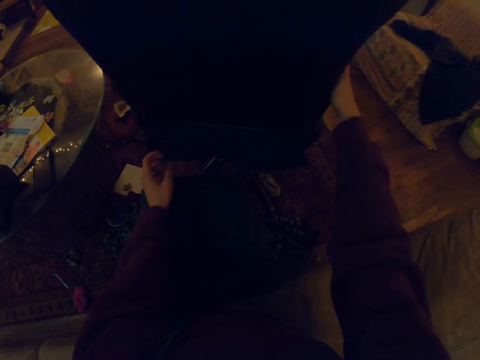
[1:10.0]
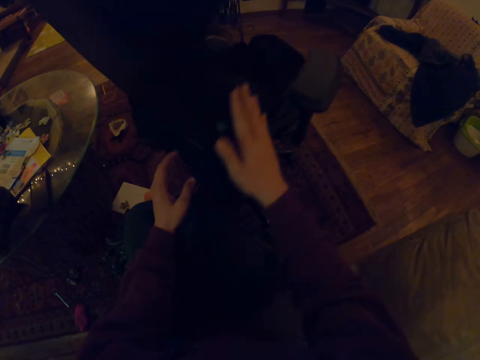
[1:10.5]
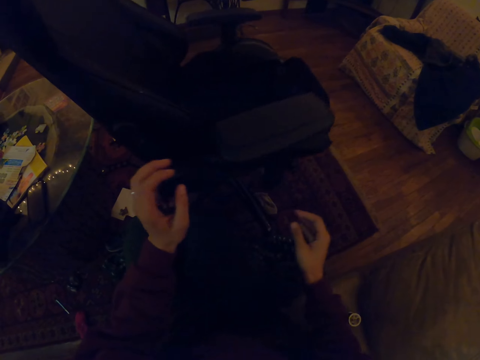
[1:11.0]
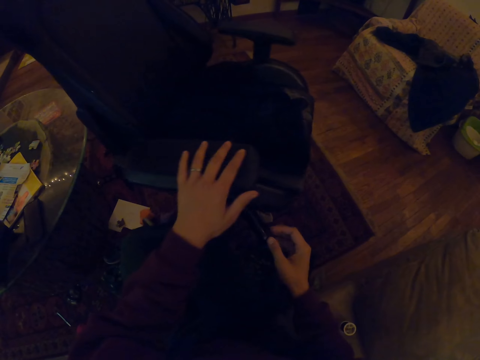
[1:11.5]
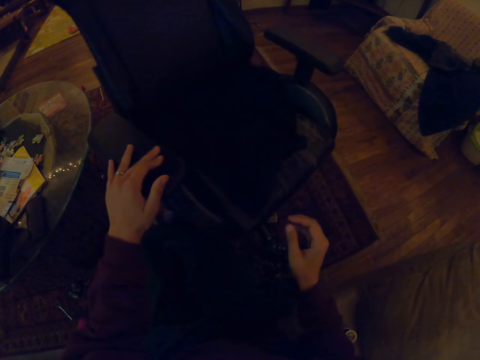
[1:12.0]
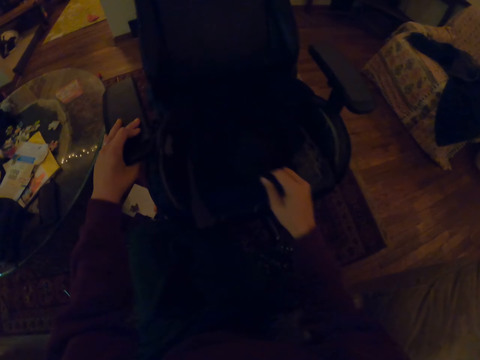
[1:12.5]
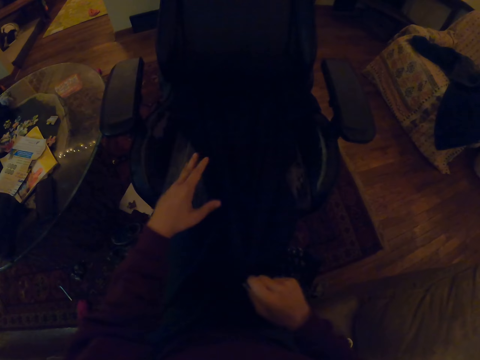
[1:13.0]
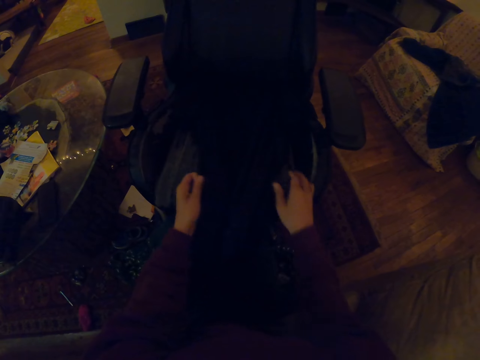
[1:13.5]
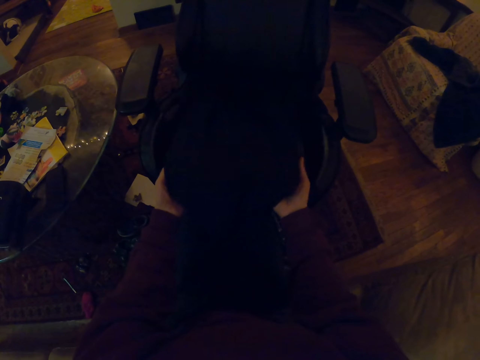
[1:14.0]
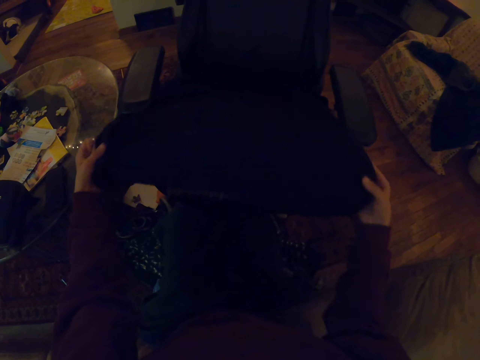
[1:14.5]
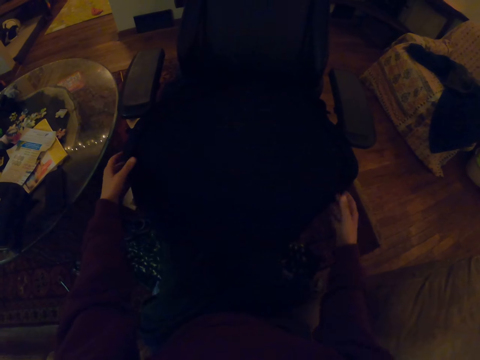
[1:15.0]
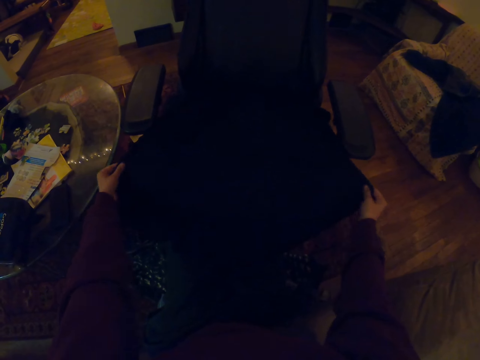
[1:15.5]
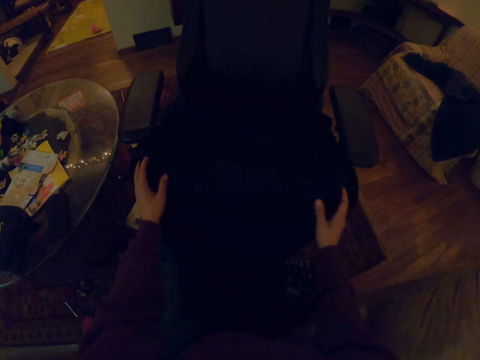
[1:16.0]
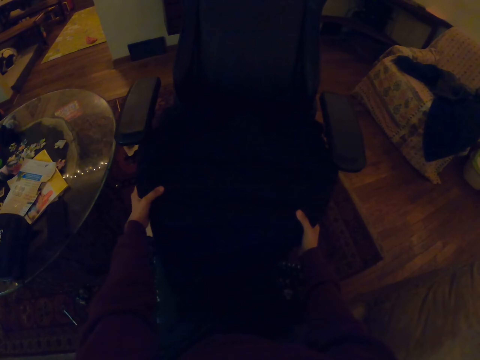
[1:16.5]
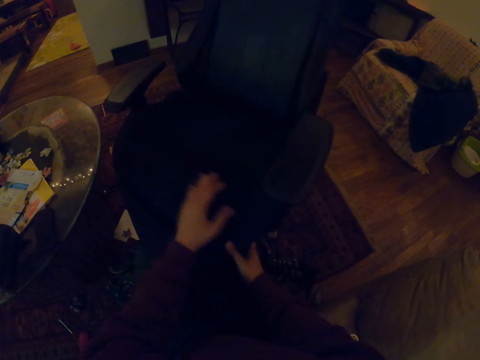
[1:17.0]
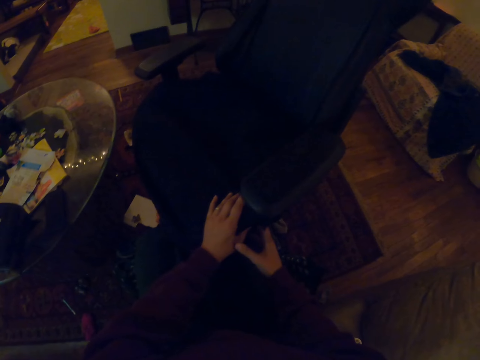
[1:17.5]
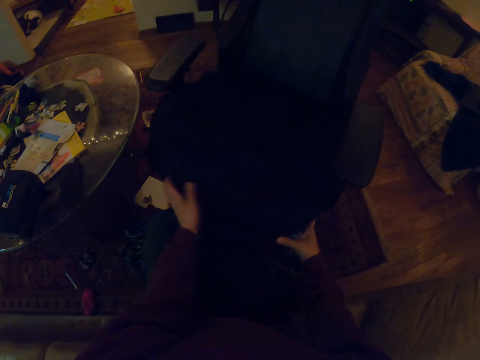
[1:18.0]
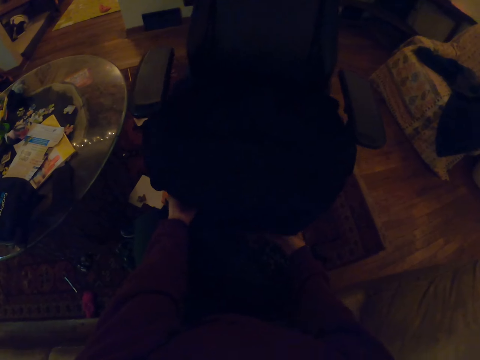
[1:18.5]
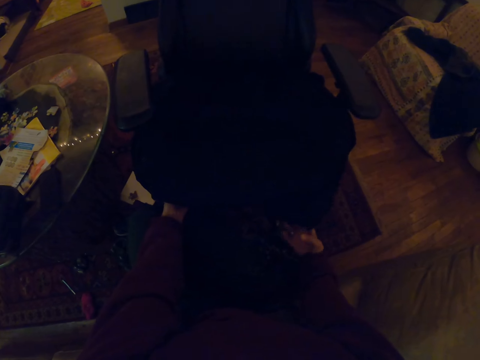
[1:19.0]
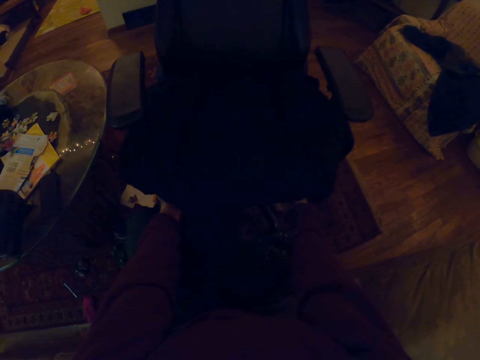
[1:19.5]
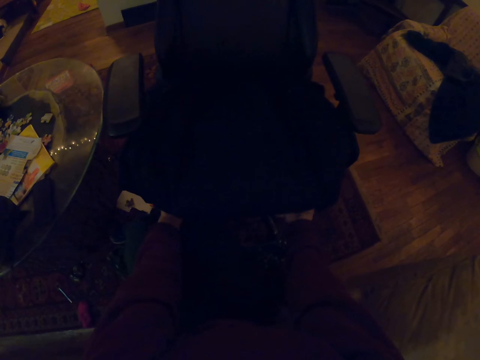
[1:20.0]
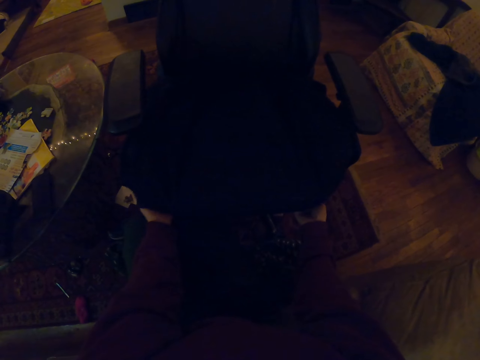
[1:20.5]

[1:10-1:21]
The camera wearer rotates the chair. They spread the piece of cloth on the chair.

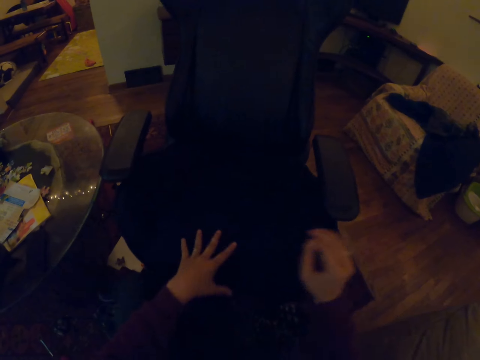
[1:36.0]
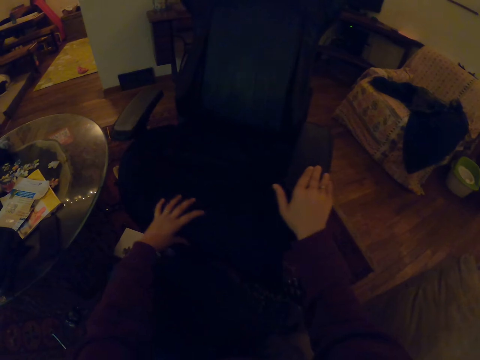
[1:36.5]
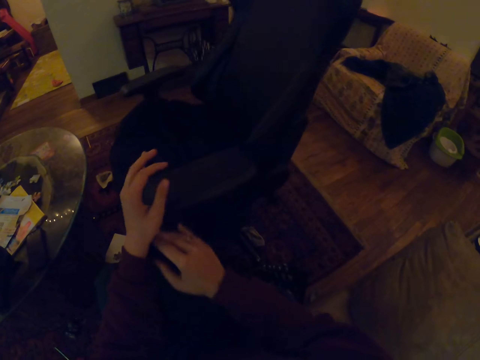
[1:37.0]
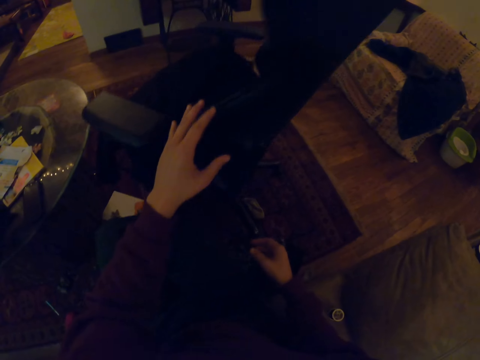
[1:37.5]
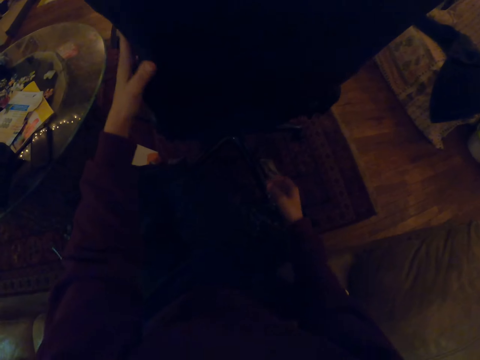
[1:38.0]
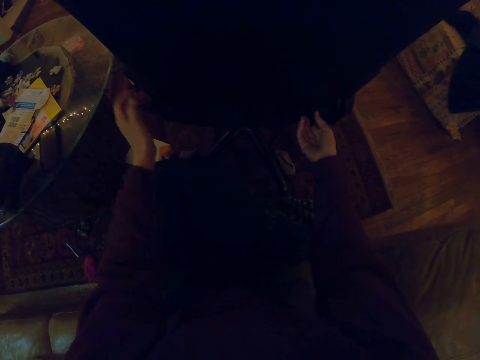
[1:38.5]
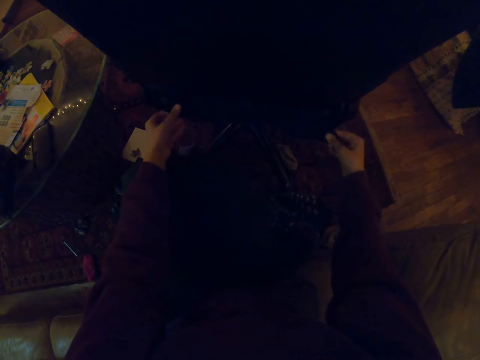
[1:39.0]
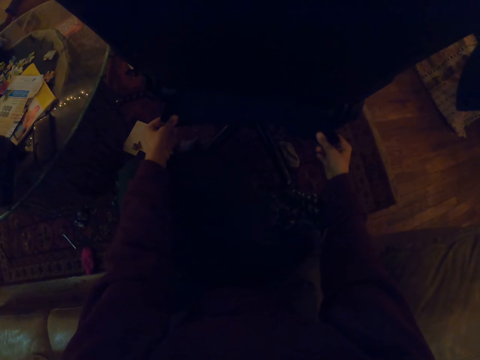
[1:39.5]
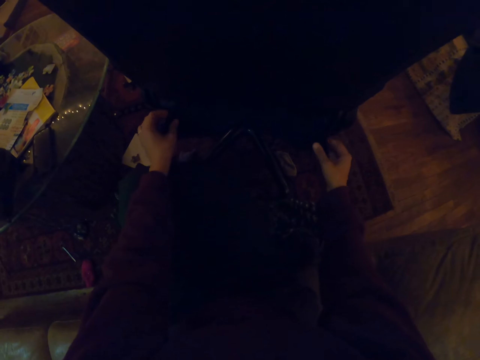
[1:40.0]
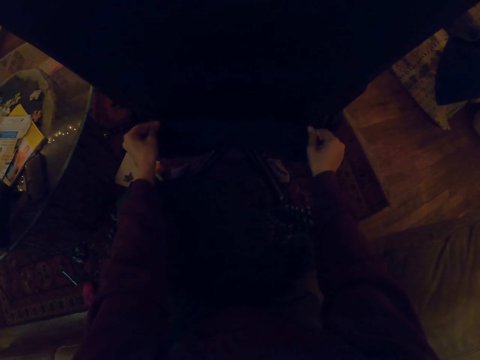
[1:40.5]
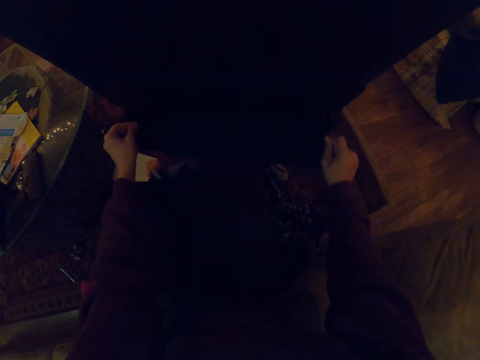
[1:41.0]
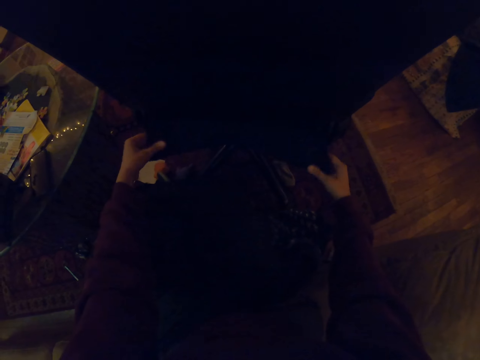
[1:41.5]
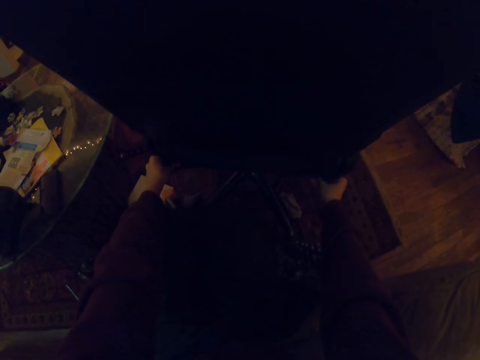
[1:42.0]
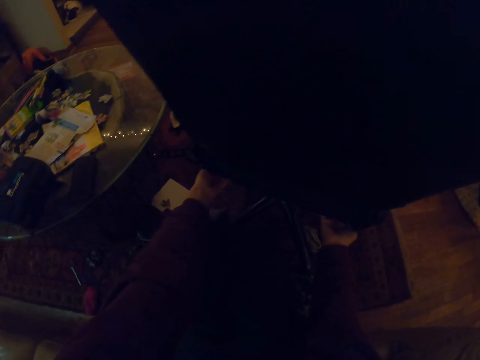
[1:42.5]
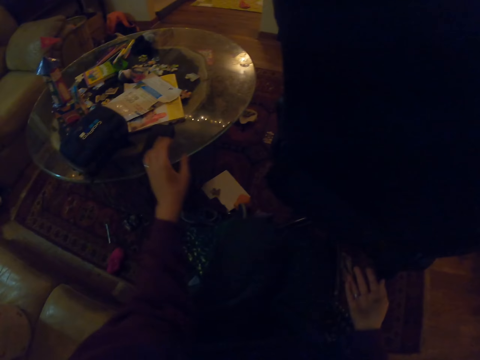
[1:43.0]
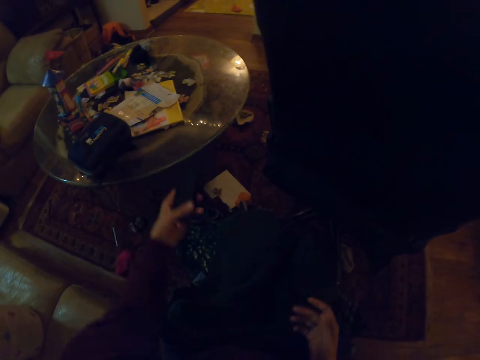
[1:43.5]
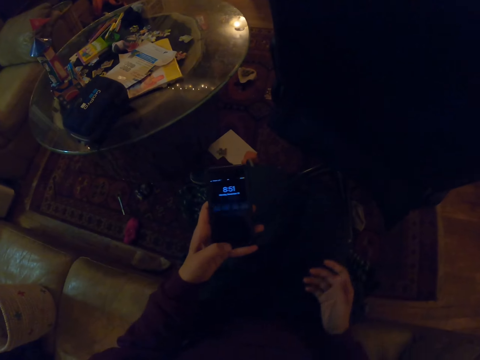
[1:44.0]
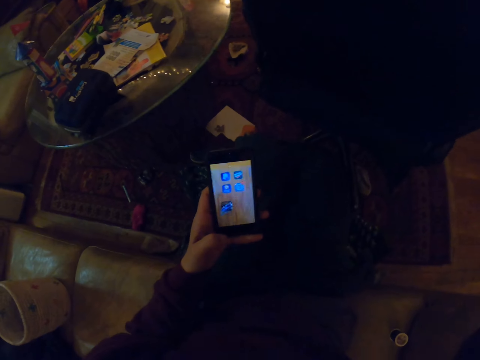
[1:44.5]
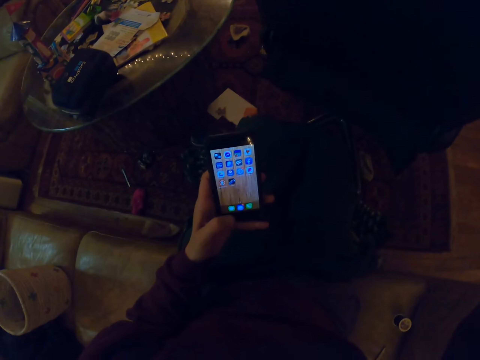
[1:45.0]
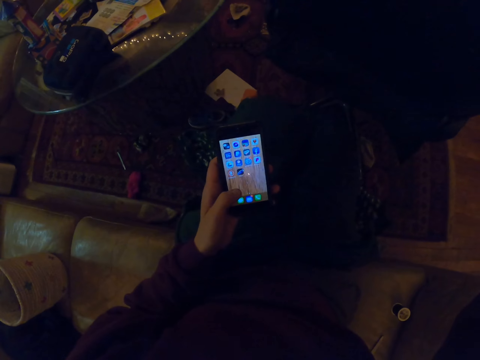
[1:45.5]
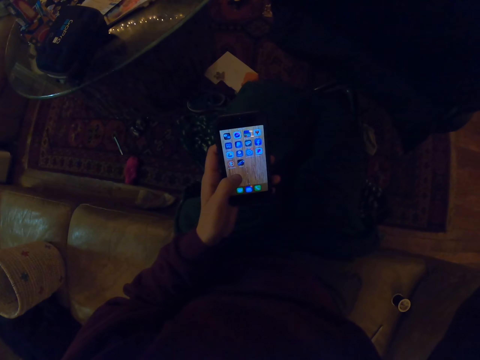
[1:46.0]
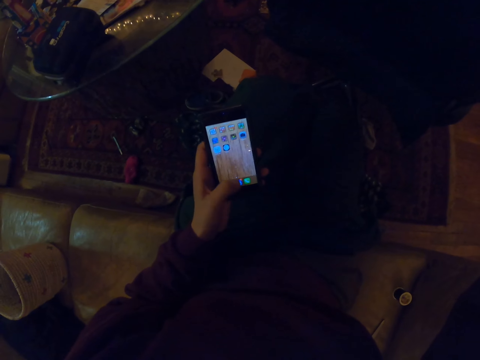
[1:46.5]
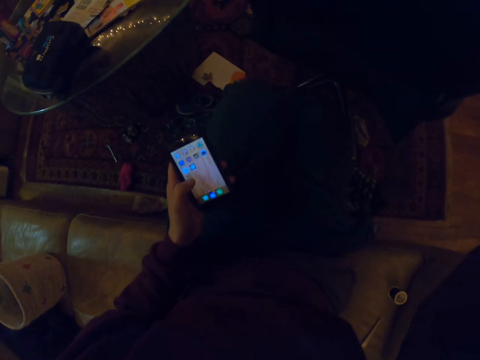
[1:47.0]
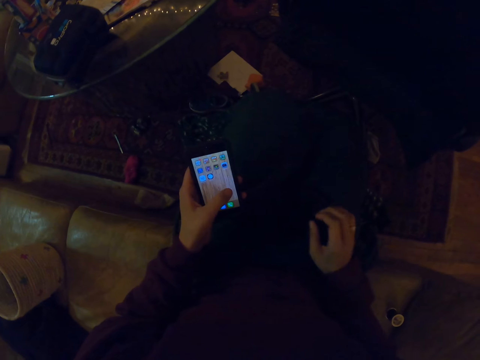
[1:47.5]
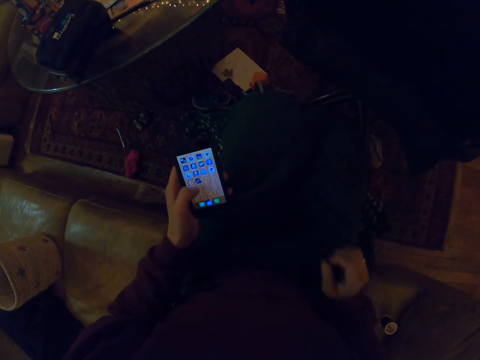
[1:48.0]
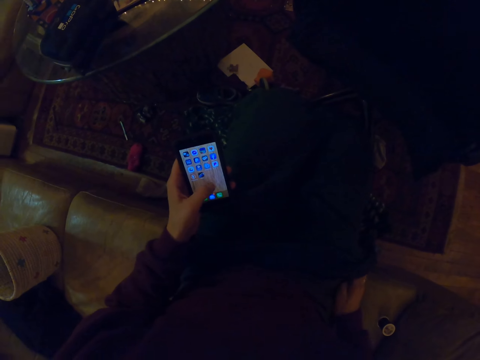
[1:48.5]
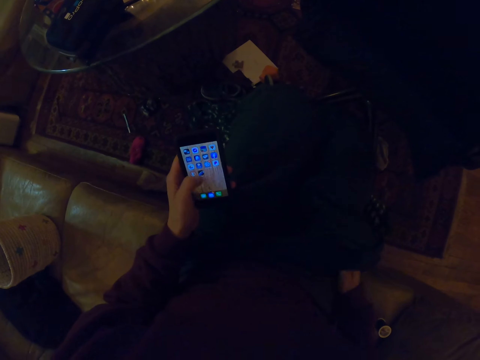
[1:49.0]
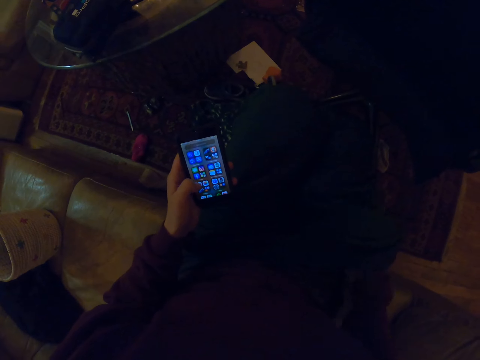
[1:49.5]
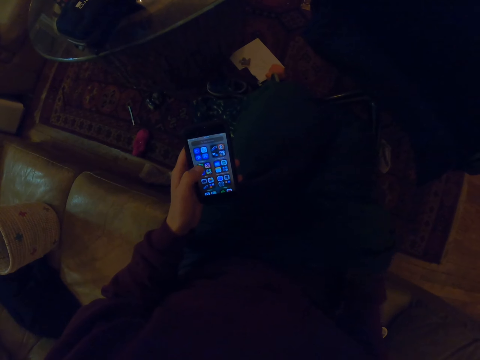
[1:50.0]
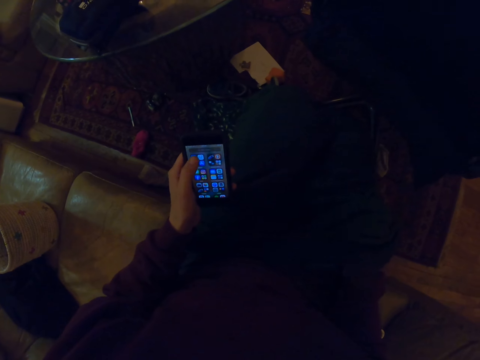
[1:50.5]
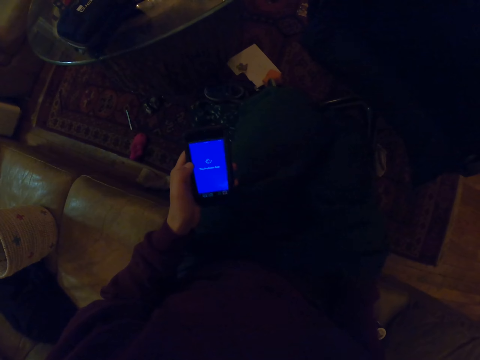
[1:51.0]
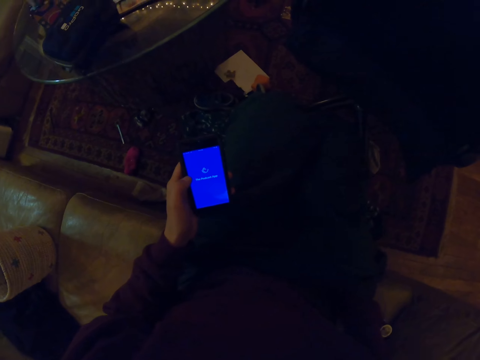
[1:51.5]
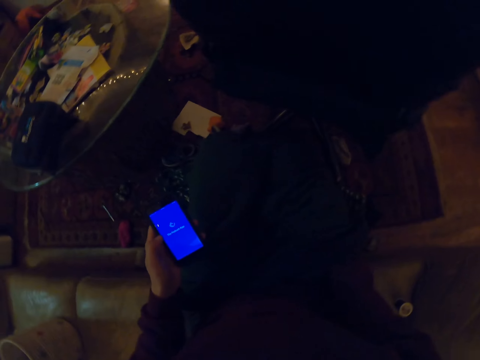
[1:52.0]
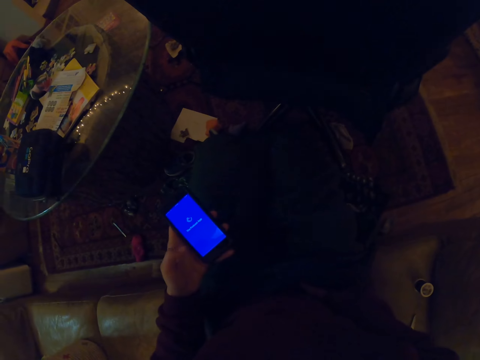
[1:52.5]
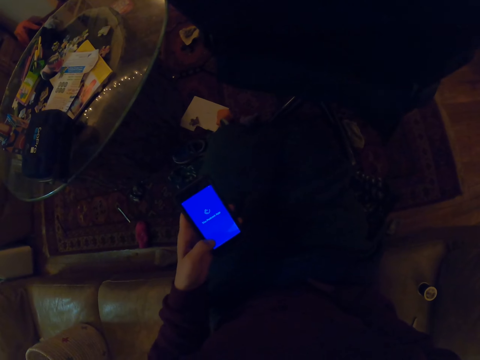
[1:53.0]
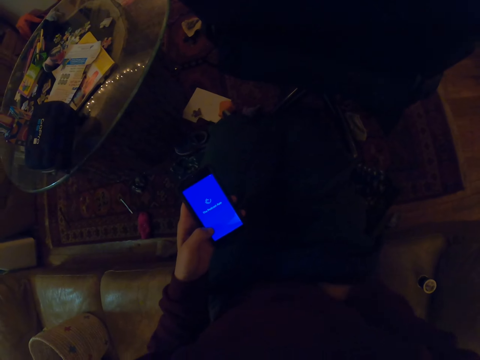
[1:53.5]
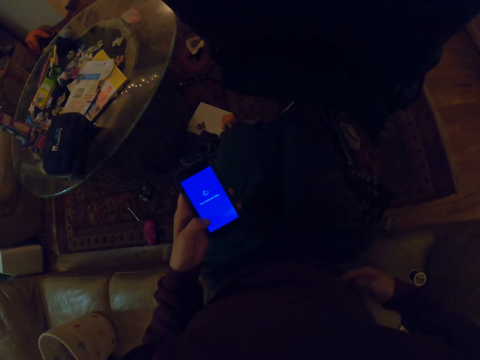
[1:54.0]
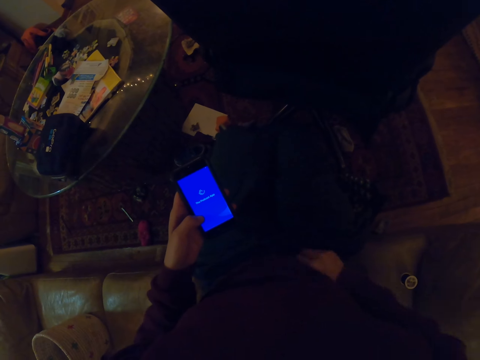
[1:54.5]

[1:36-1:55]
The camera wearer rotates the chair. They stretch the piece of cloth from the back of the chair. They pick up the phone from the table. They scroll through the phone.
